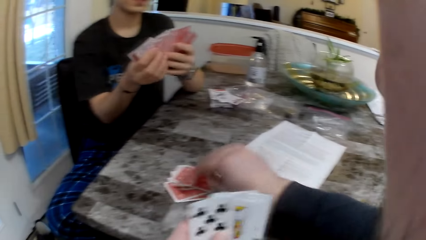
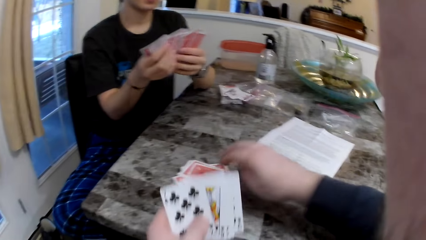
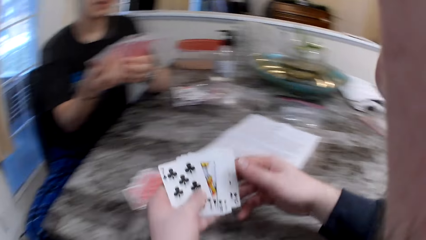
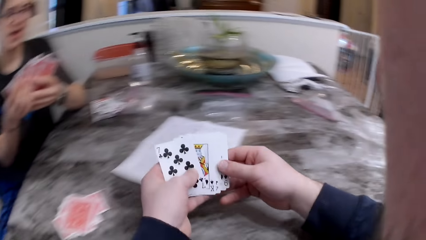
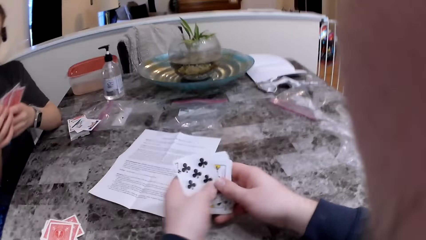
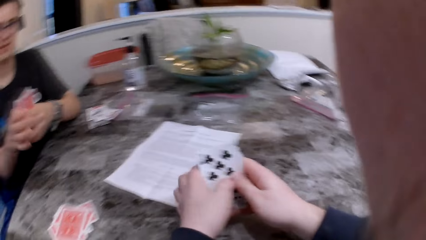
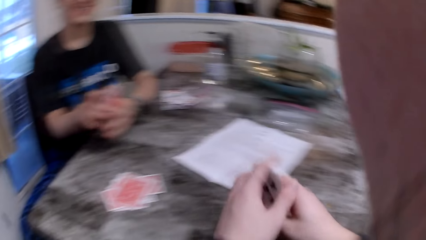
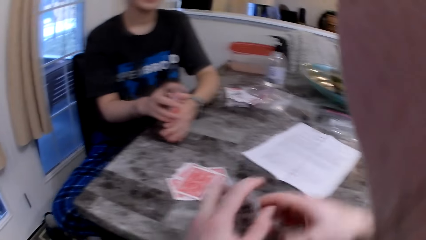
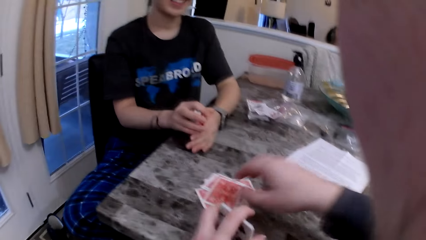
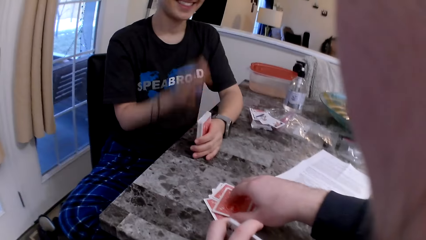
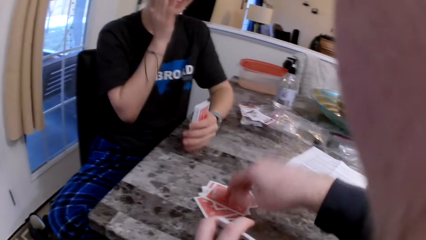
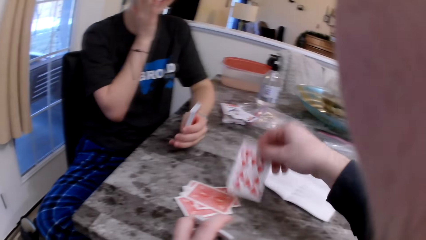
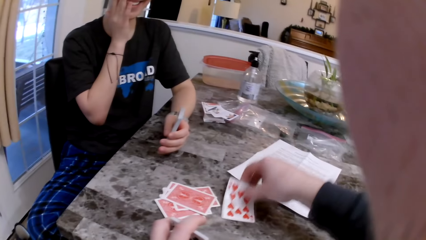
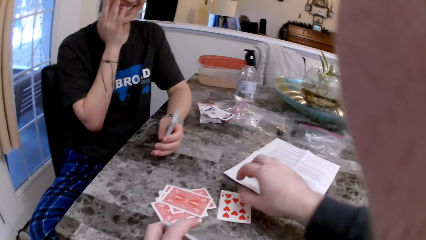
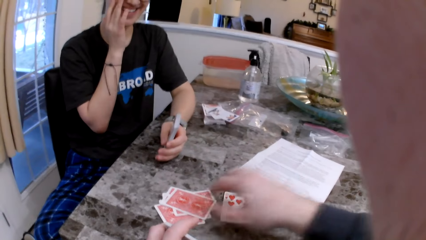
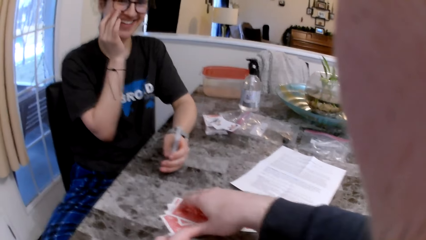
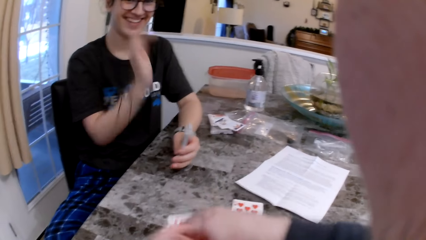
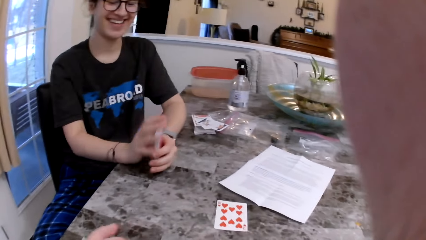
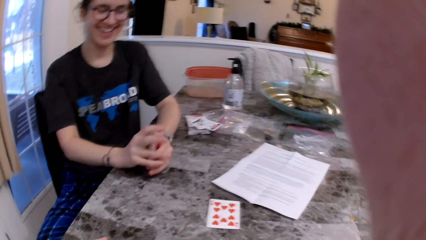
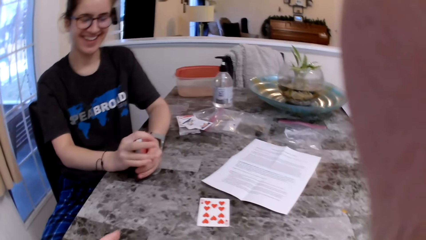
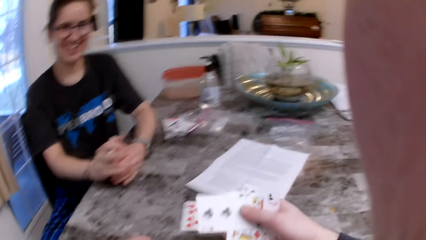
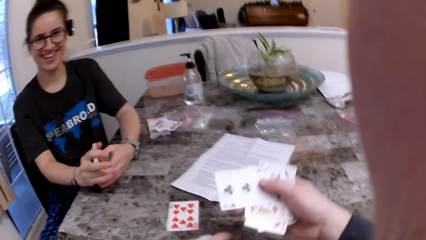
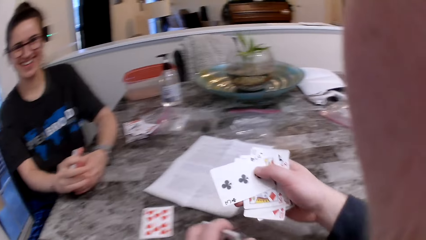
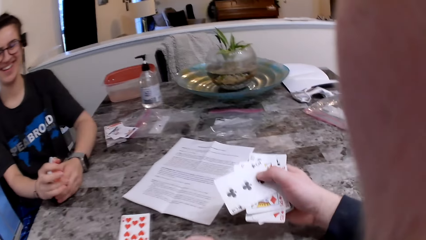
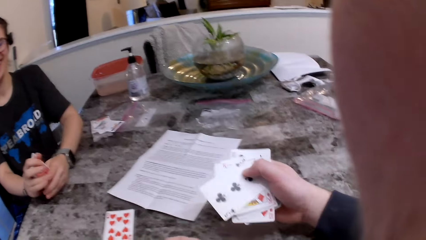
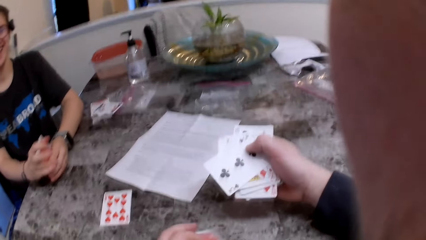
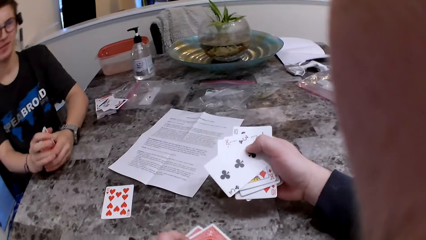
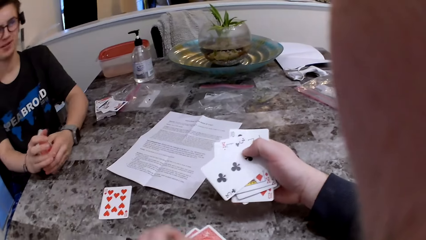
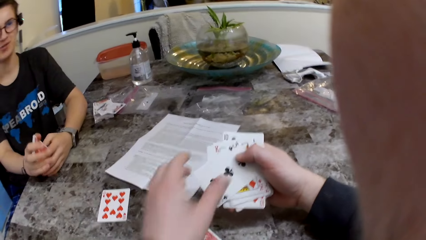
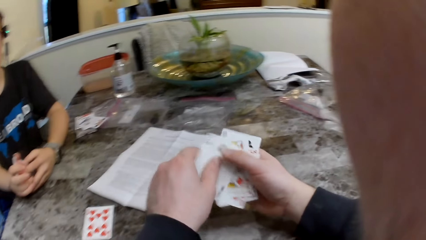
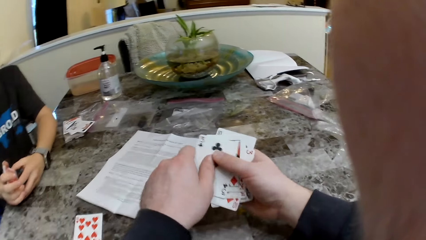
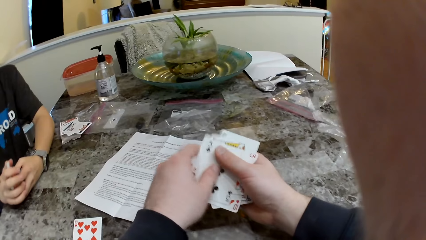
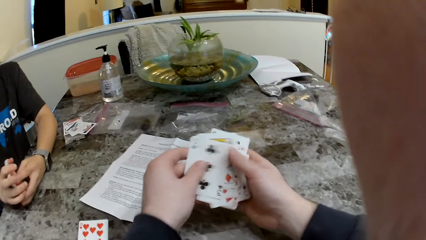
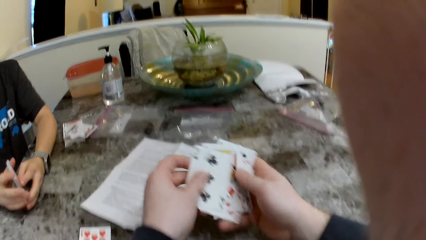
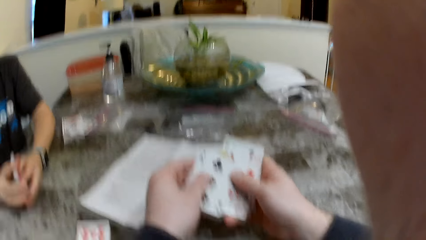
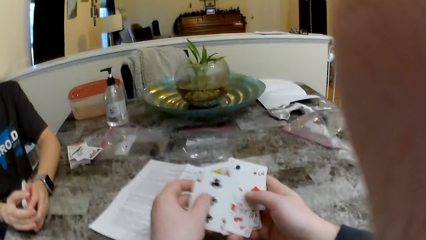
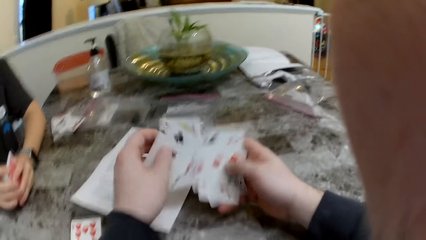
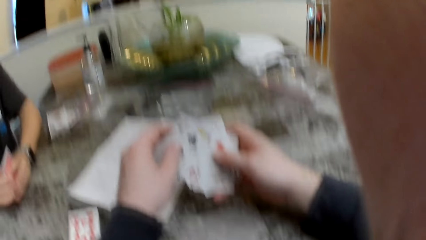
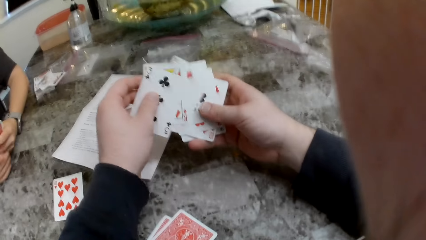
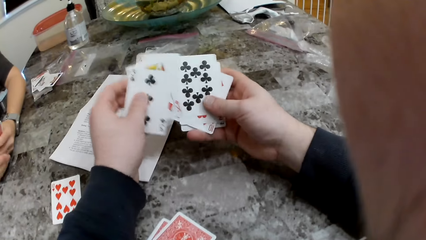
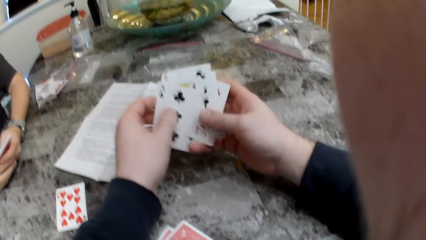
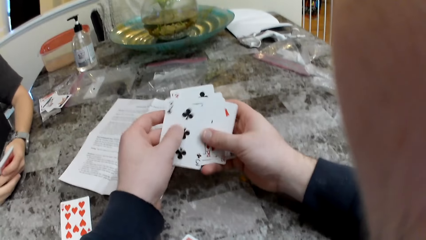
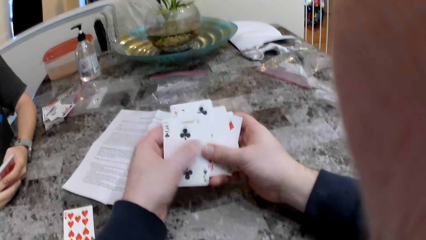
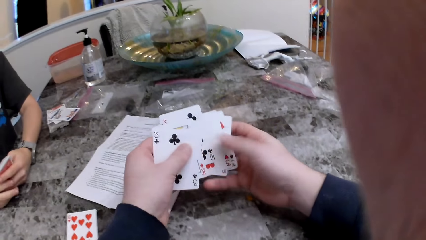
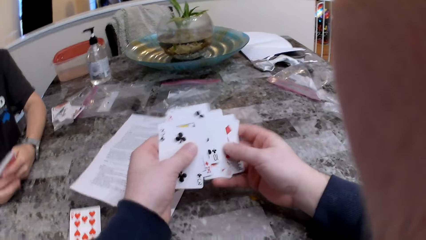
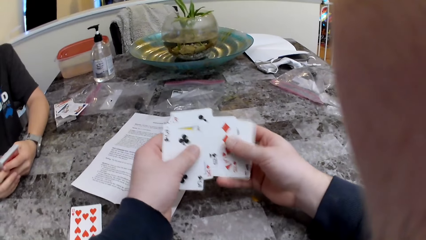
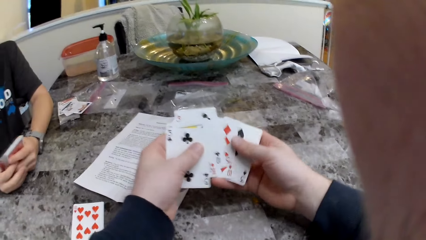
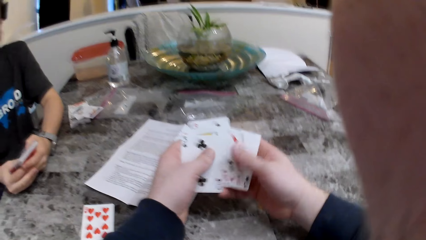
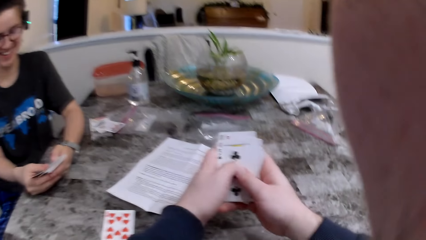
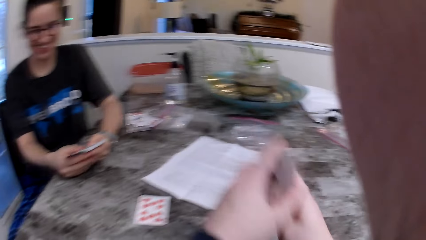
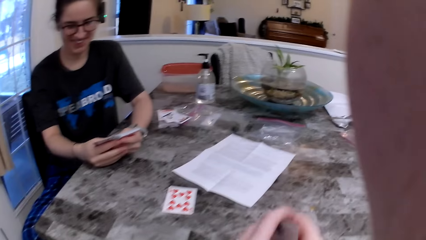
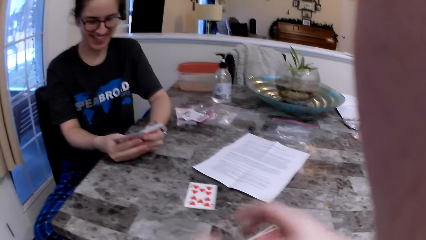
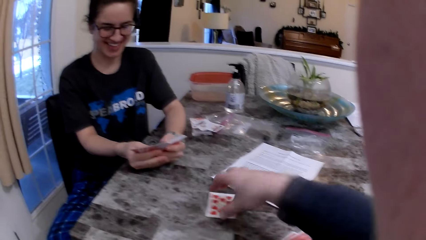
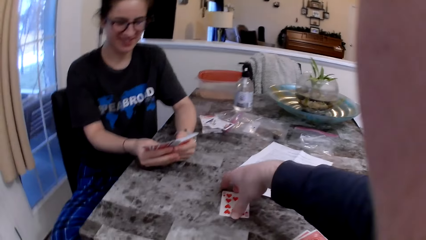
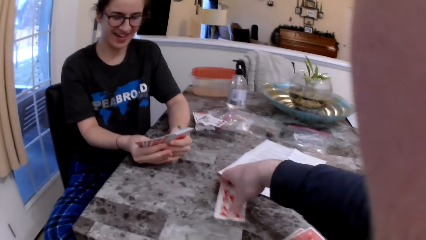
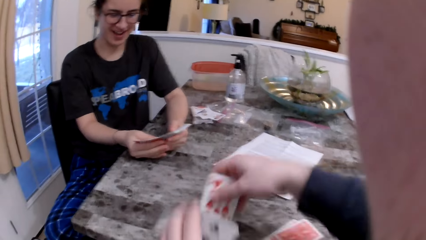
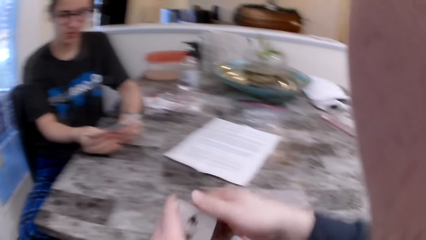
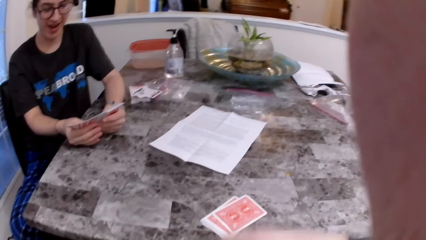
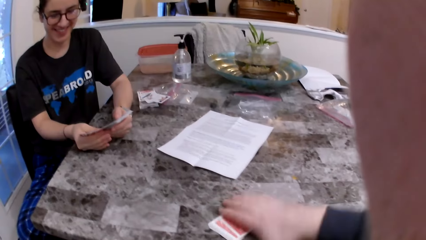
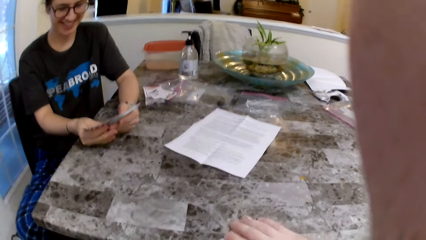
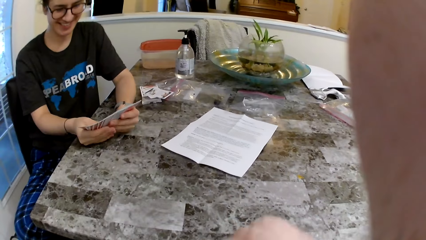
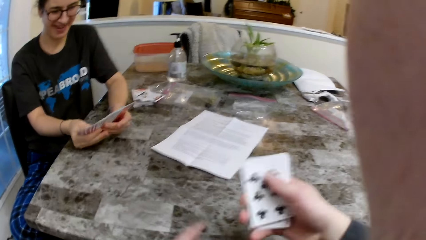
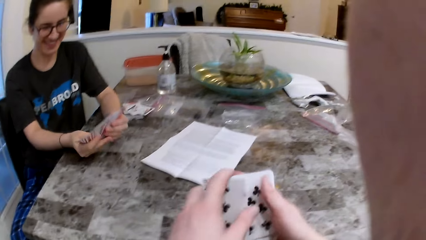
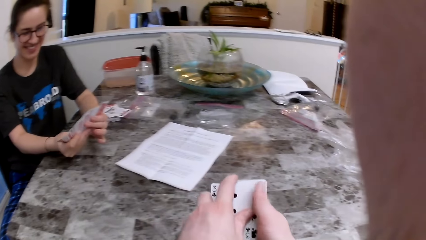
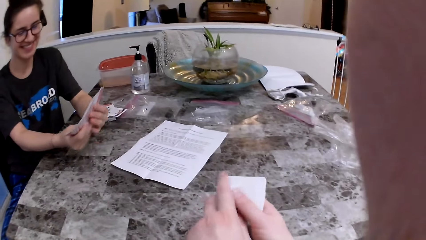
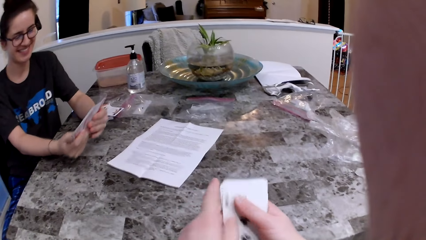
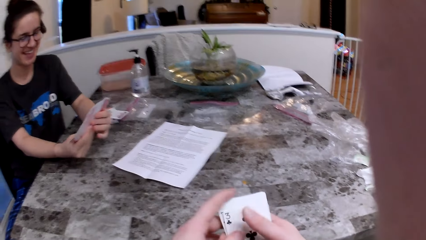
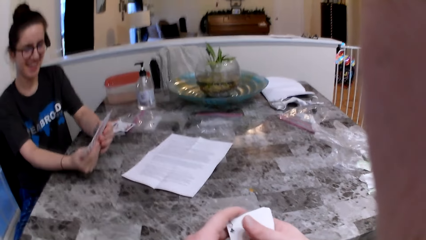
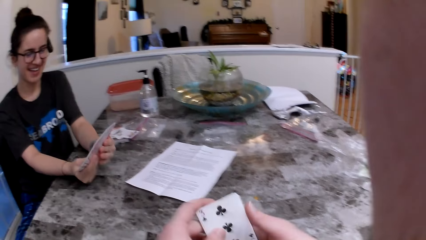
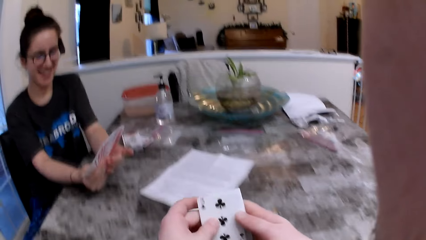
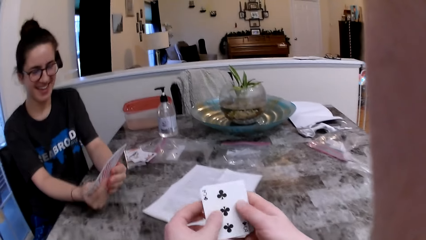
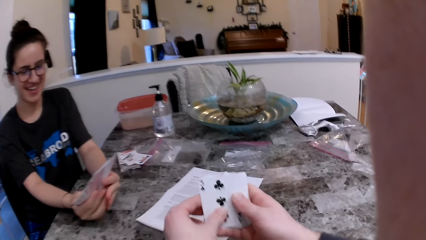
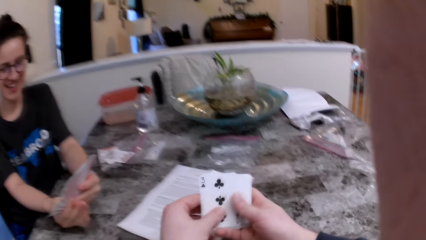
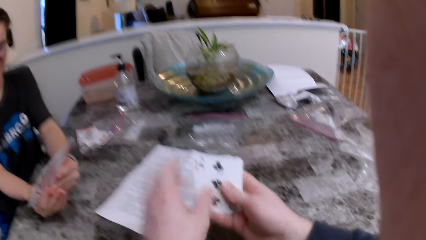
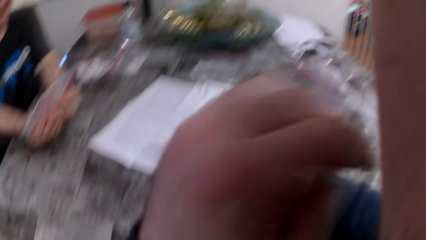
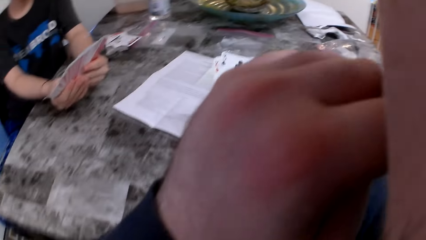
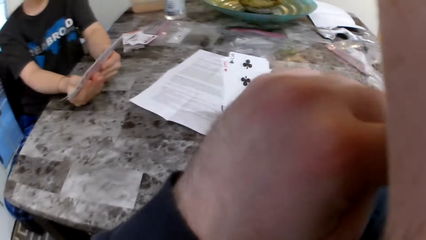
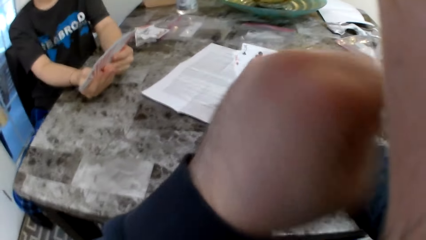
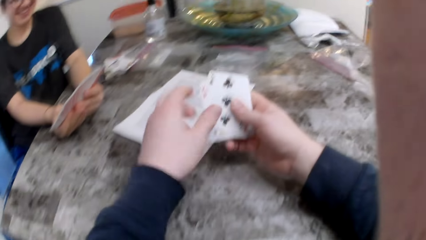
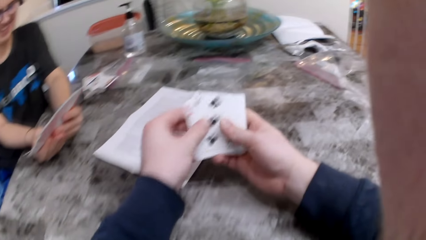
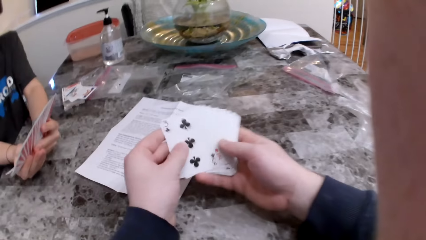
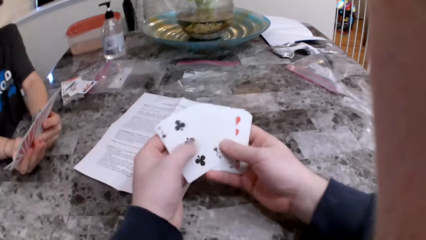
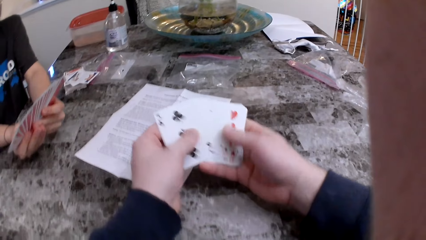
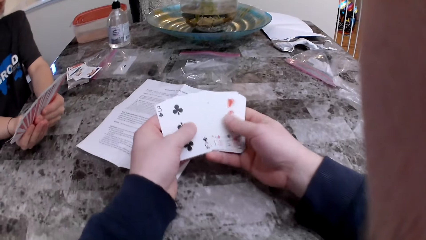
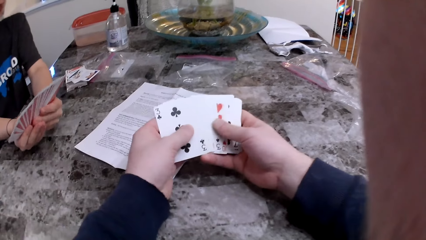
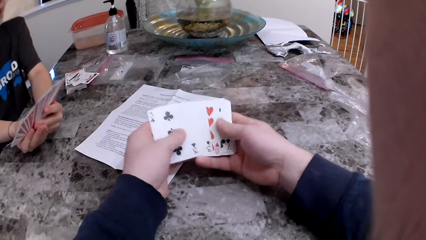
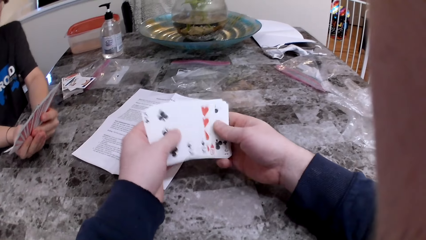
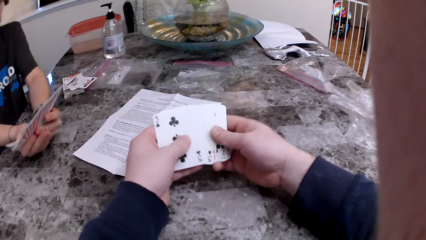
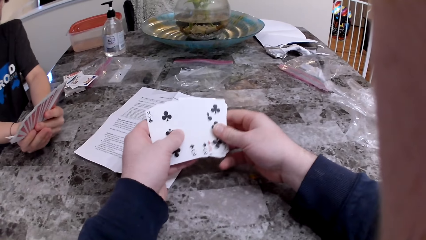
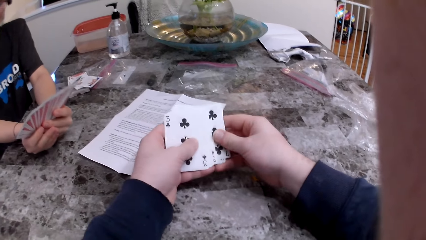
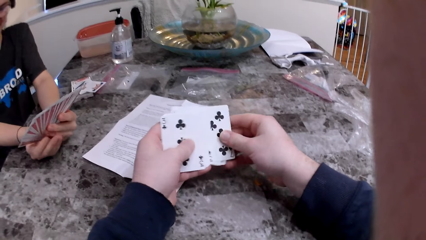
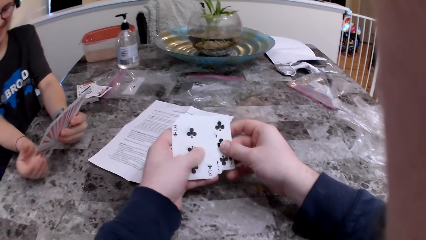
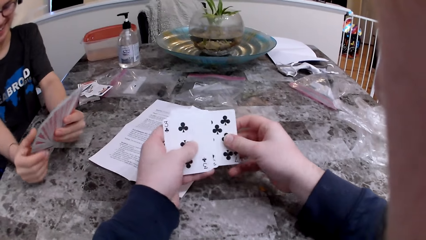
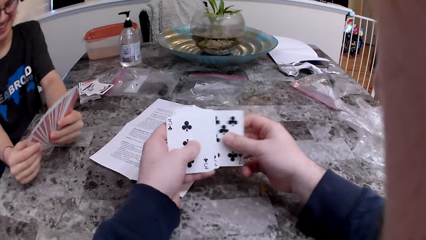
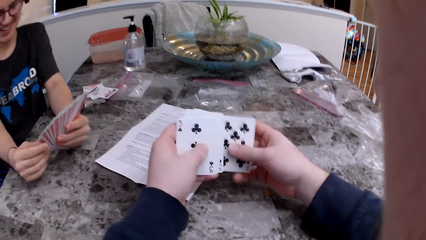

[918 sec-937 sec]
The camera wearer puts the card on the table. He turns over the card. The woman arranges the cards. The camera wearer picks up the cards from the table and arranges the cards. He picks up the card from the table and arranges the cards. He scratches his nose with his left hand. He wipes the nose. He checks the cards.
